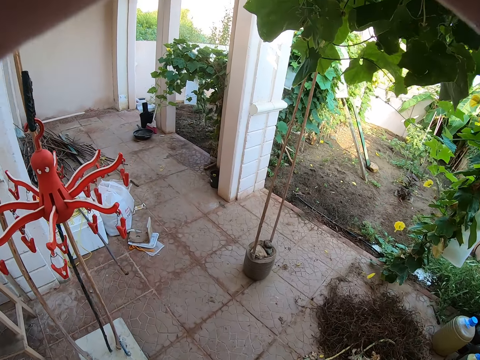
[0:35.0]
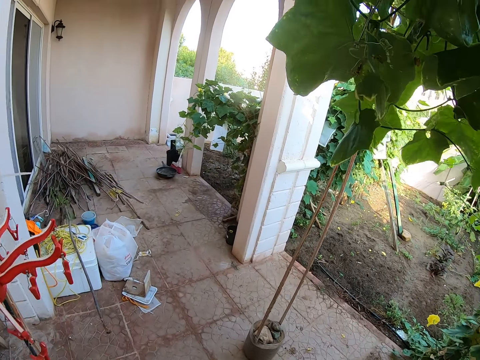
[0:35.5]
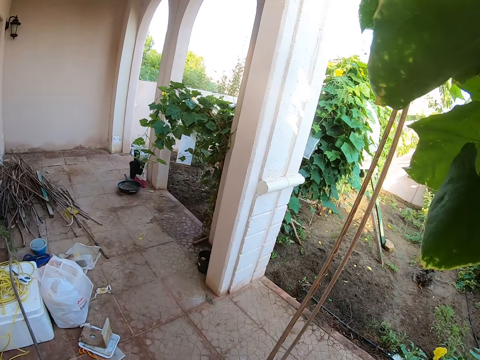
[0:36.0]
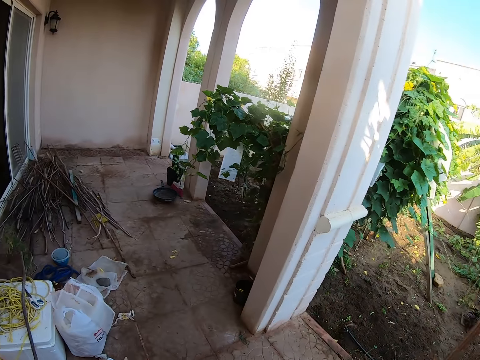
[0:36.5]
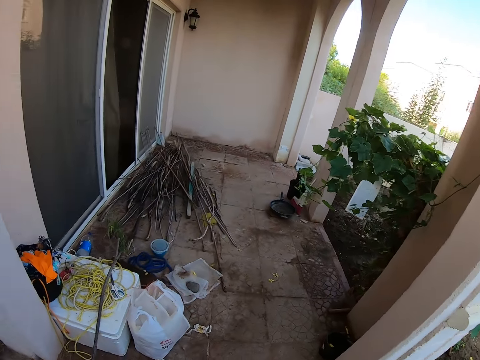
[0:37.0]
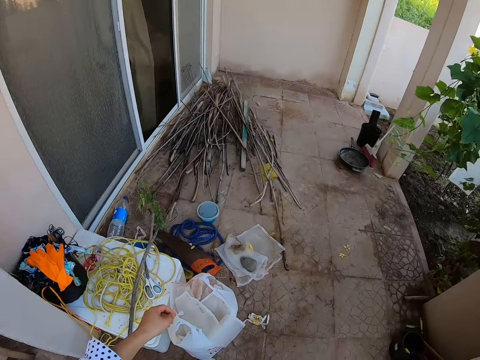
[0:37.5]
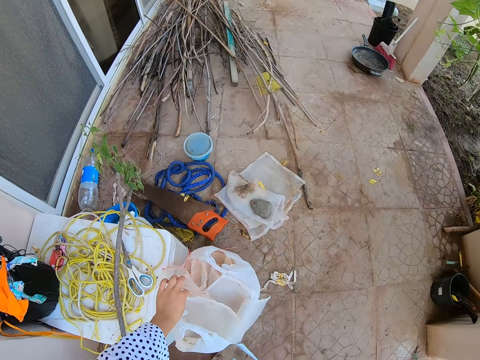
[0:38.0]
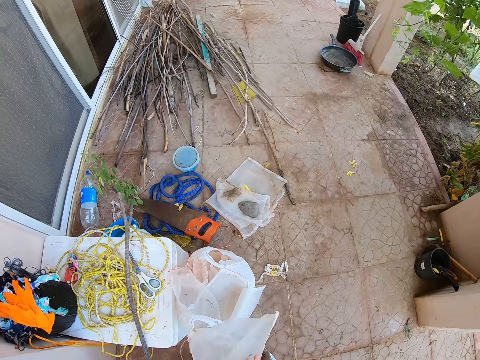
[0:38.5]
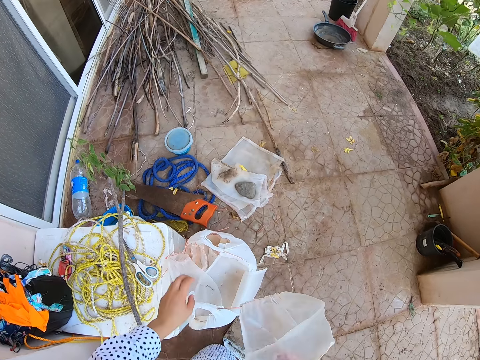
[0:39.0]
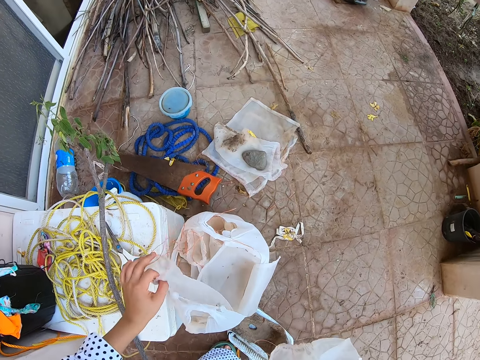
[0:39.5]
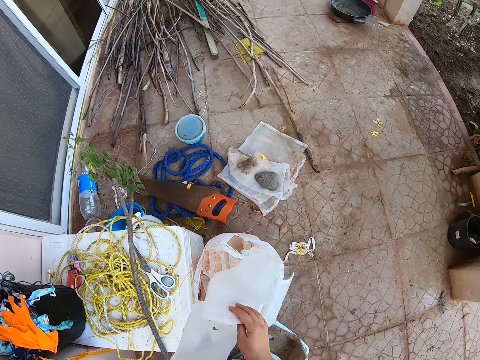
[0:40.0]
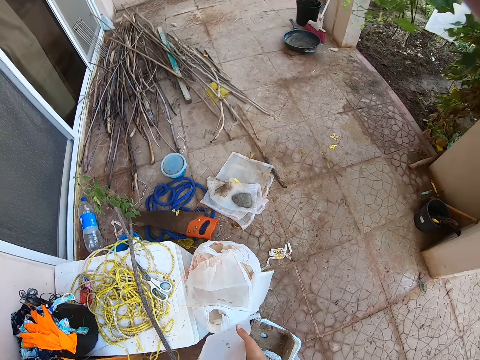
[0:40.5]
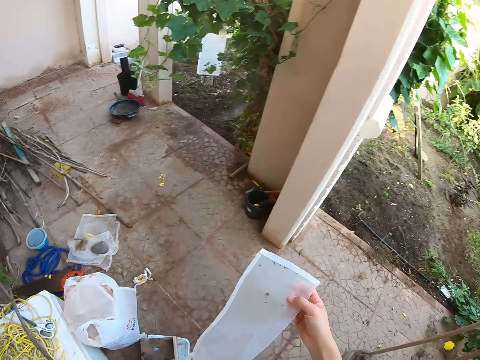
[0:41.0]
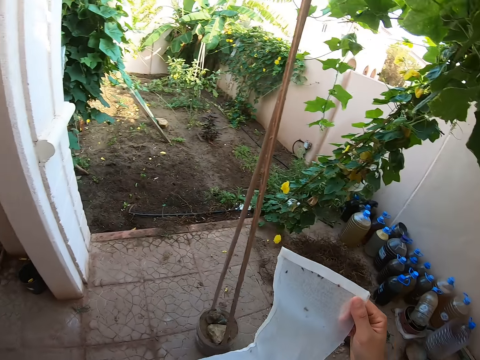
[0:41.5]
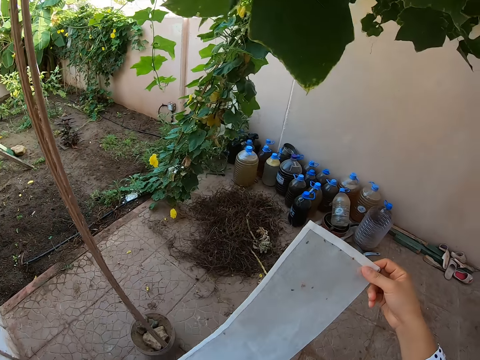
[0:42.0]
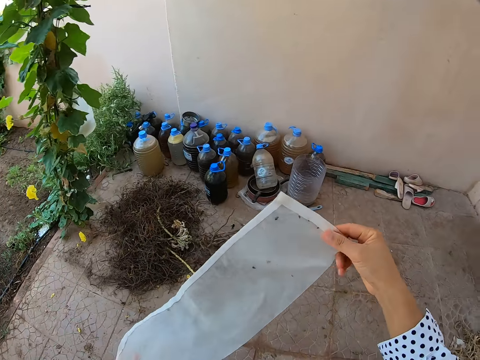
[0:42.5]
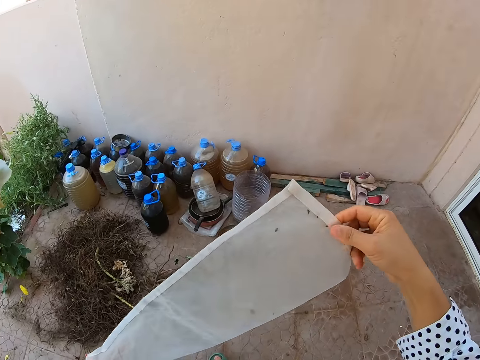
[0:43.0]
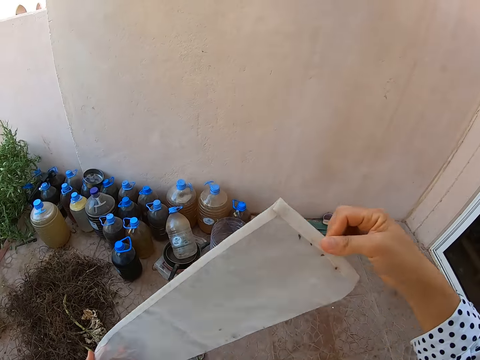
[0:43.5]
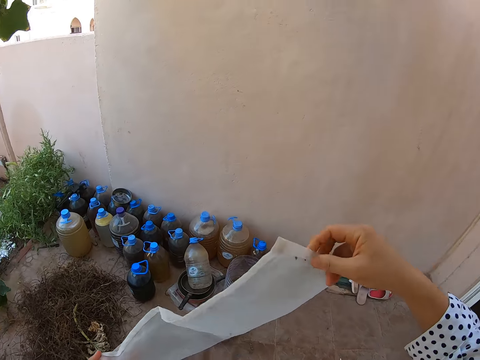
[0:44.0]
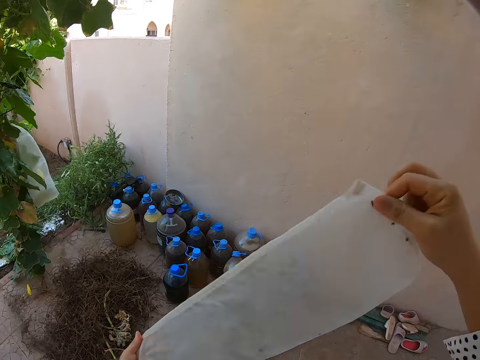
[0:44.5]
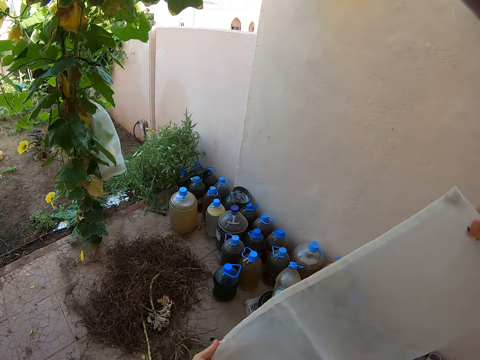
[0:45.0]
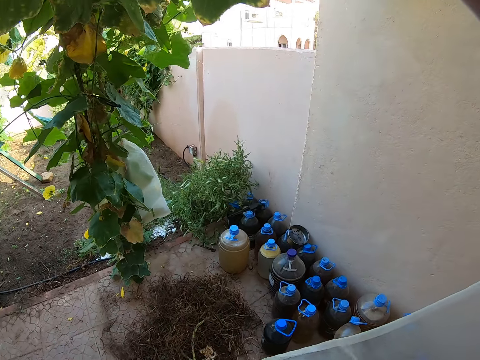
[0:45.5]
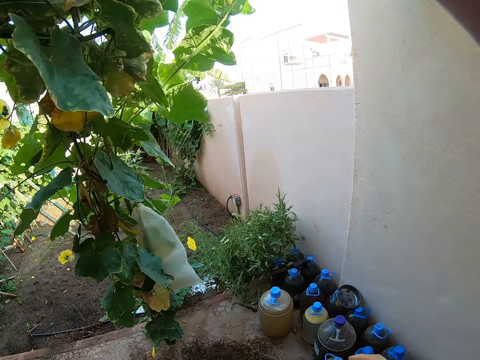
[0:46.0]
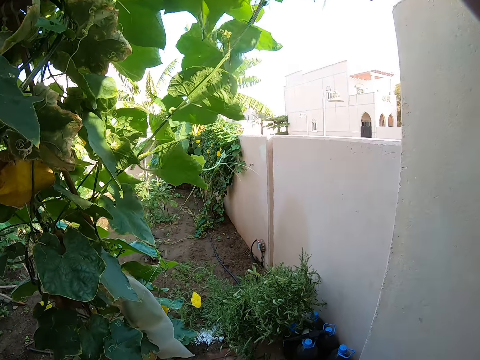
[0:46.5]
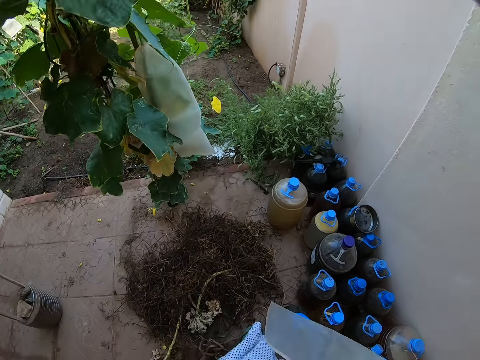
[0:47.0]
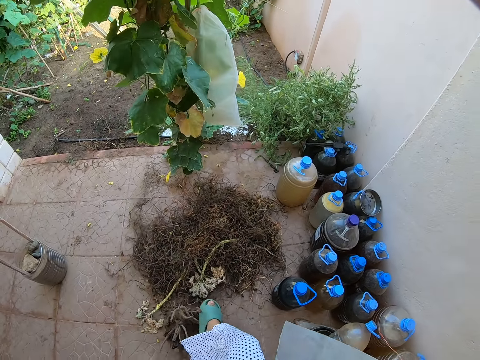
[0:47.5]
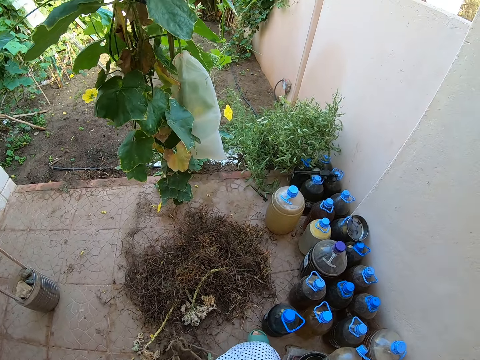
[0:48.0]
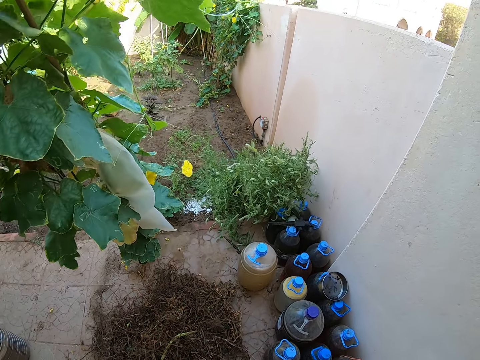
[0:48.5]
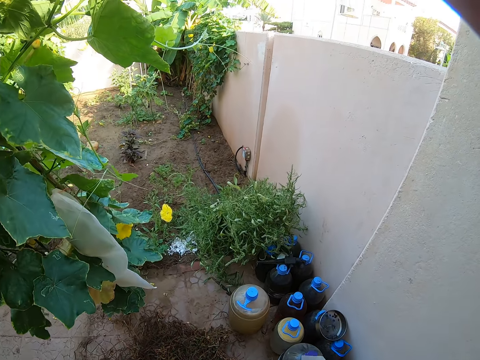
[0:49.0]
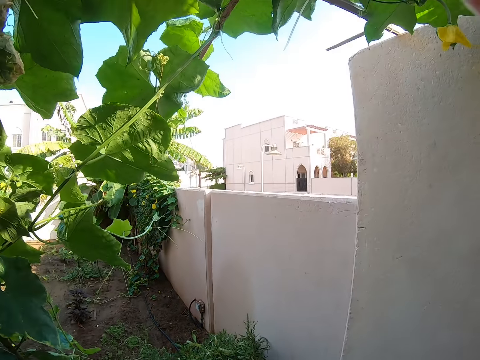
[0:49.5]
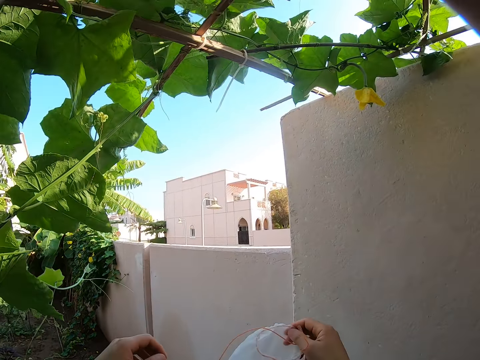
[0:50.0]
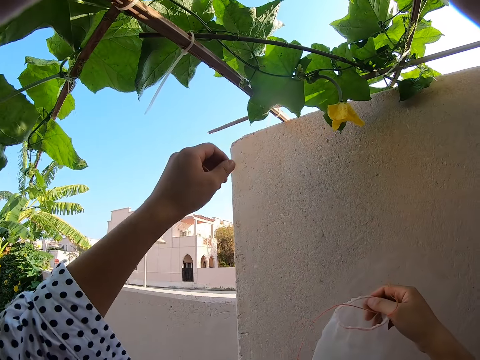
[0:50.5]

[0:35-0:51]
The camera wearer walks around. They pick up the plastic bag or nylon. They take another nylon. They hold the plastic bag. They put the nylon on the trash bin. They look at the plastic bag. They shake the plastic bag. They walk around. They look at the plant. They move the dry weed with the leg. They look at the wall.

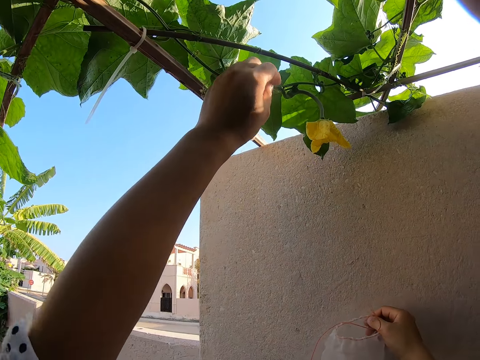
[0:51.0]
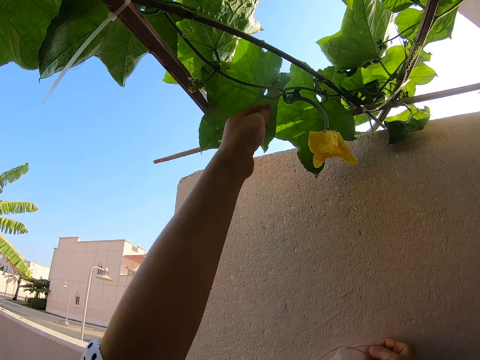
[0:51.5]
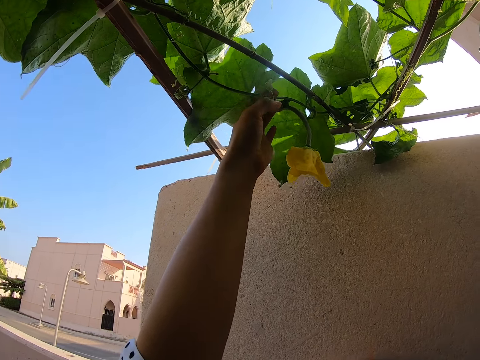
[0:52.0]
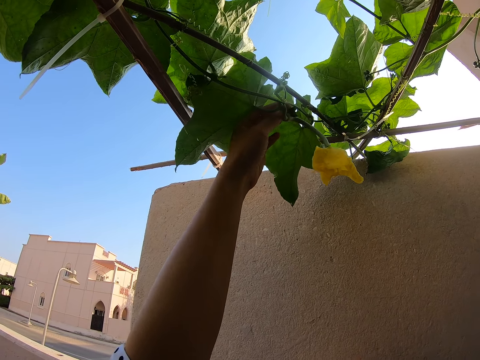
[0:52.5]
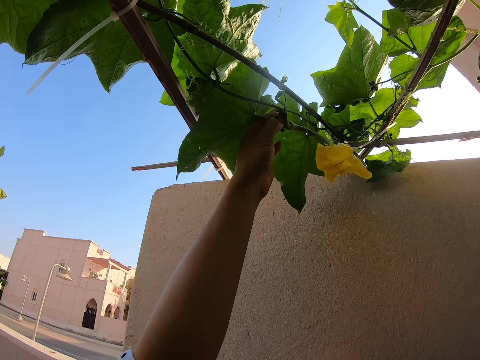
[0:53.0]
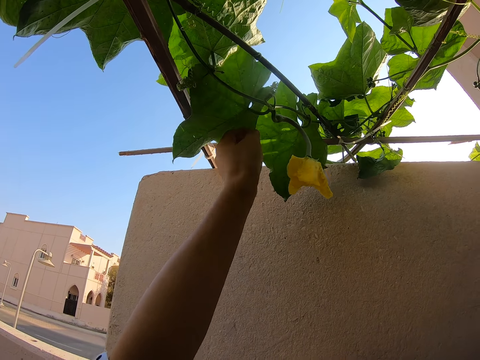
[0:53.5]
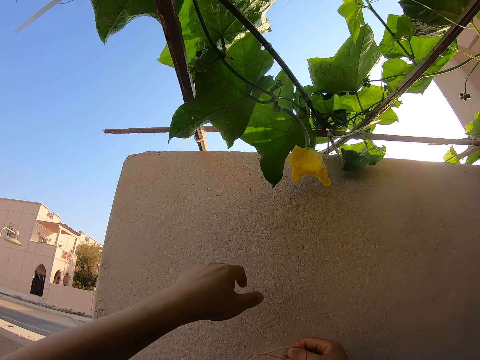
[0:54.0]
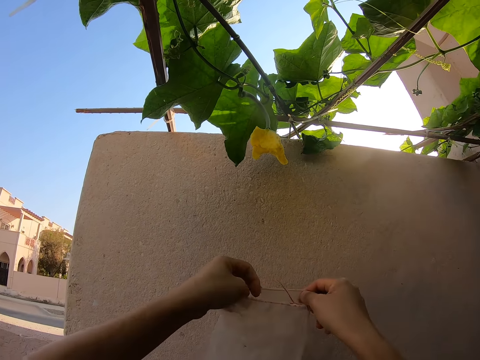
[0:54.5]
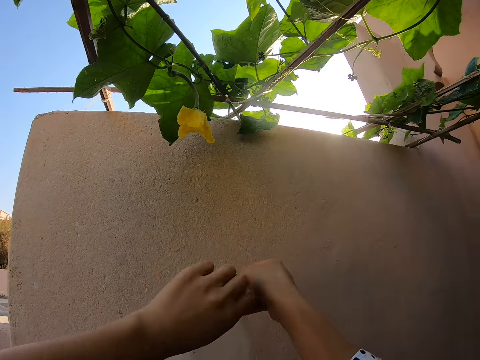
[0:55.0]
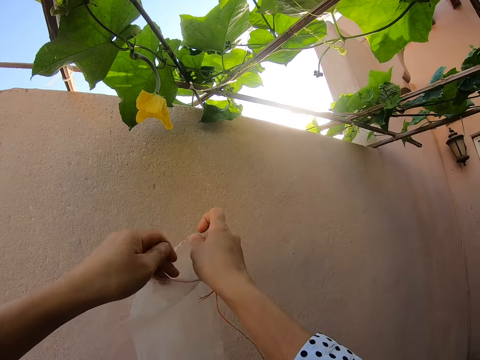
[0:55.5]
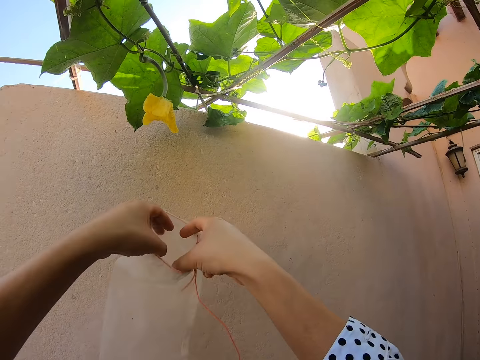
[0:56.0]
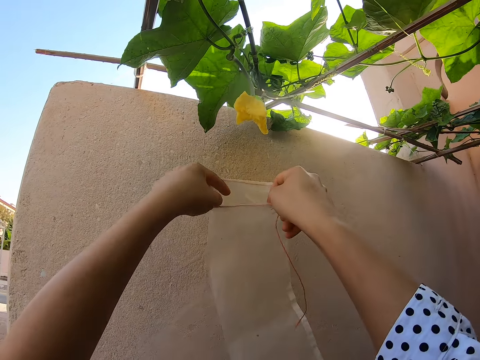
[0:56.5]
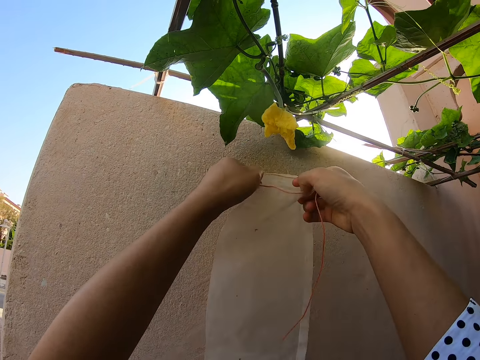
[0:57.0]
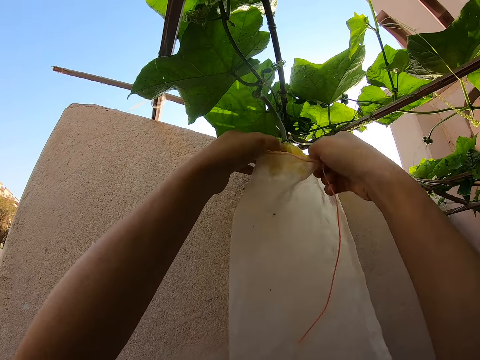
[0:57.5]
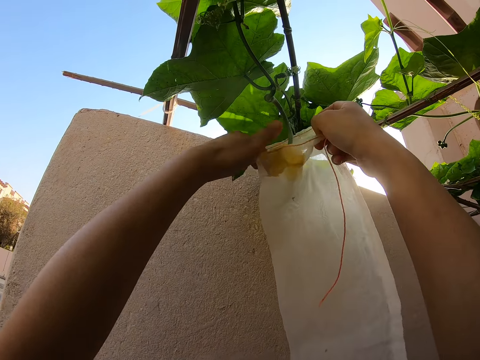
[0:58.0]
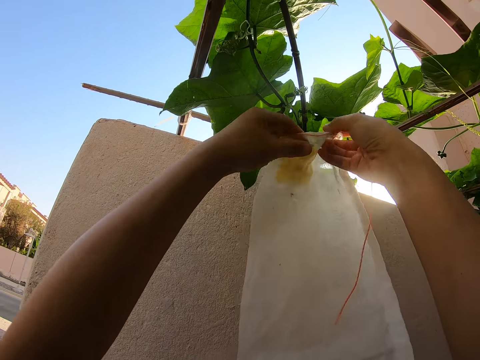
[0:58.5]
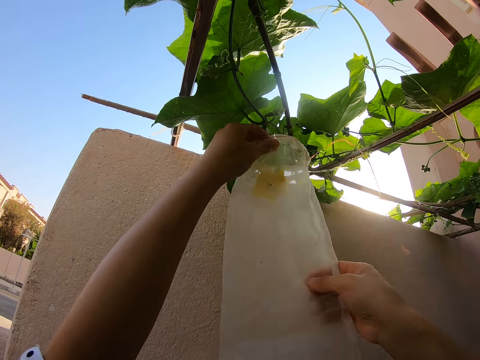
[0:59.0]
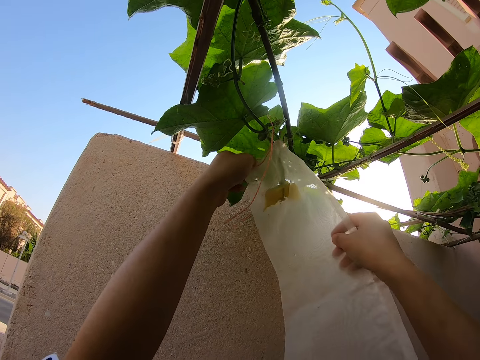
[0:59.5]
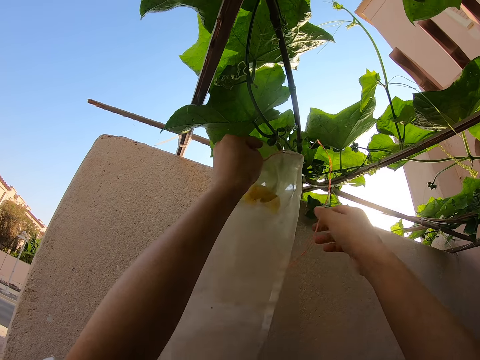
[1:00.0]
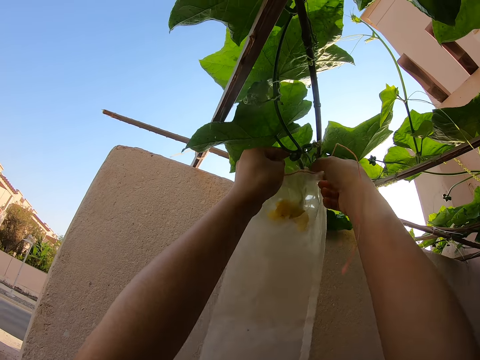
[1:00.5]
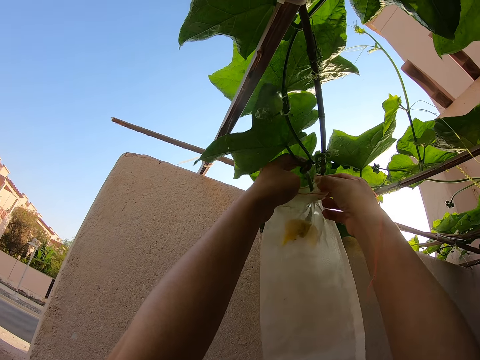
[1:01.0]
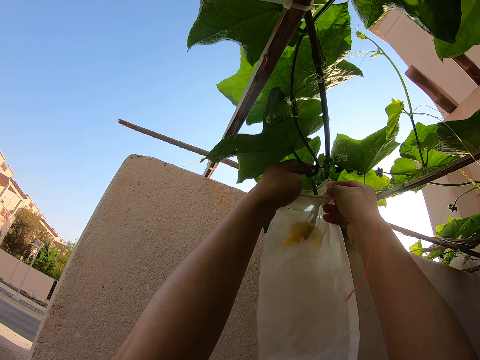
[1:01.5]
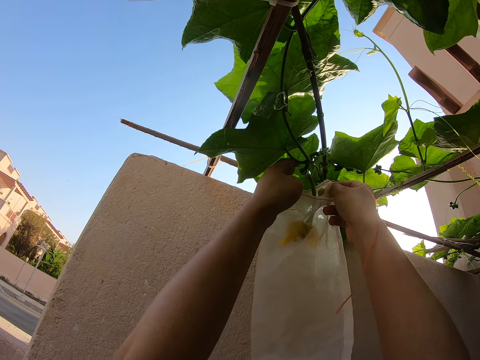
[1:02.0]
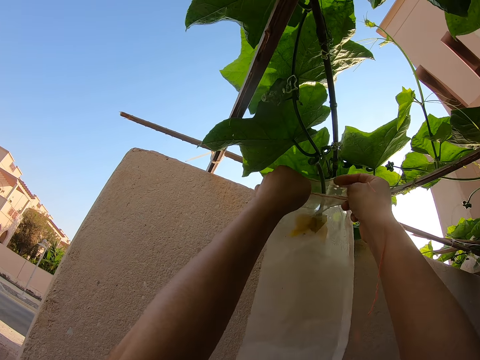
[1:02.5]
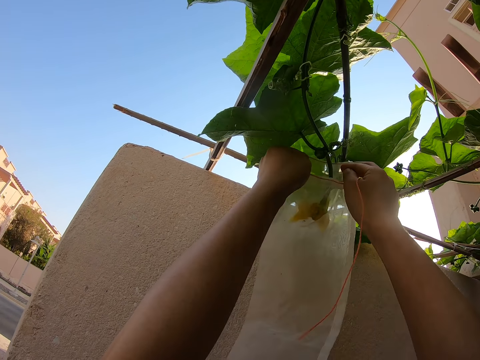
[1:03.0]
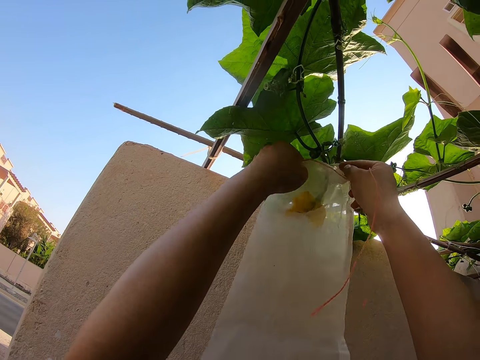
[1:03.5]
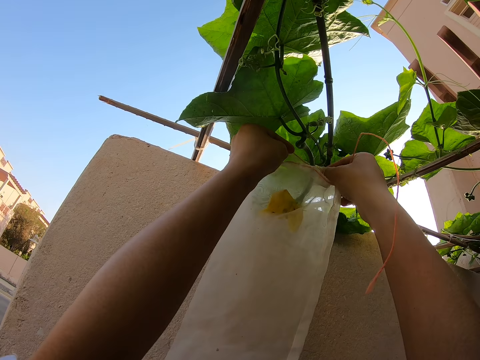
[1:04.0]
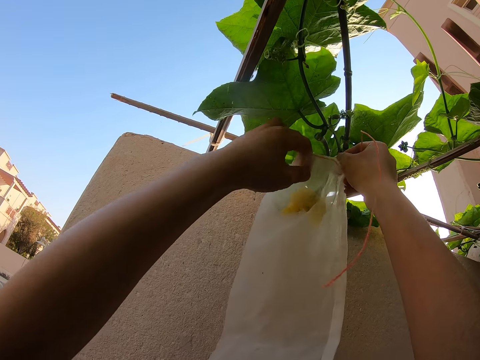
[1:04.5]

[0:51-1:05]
The camera wearer lifts the hand. They hold the plant. They pluck a bud. They hold the plastic bag. They put the flower in the plastic bag. They enclose a leaf.
